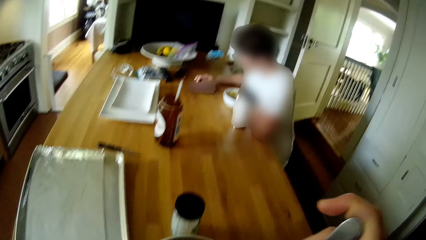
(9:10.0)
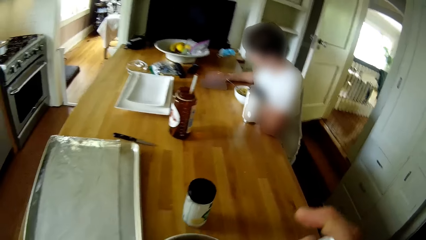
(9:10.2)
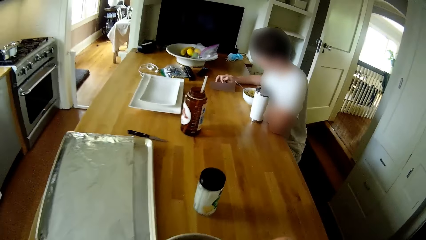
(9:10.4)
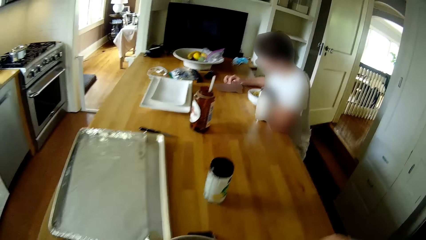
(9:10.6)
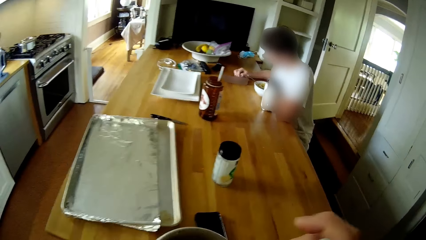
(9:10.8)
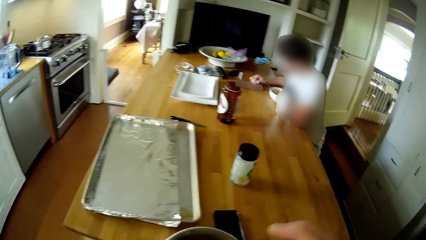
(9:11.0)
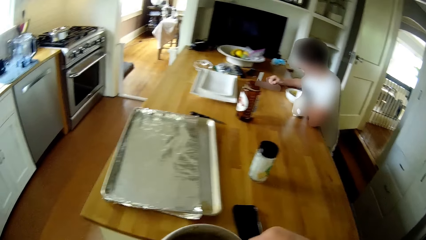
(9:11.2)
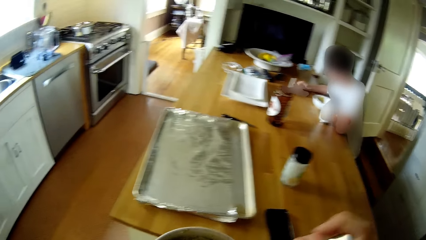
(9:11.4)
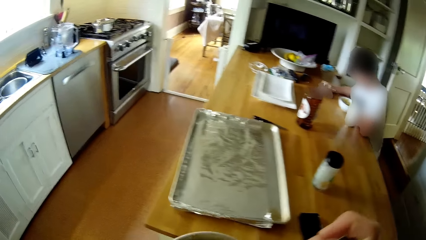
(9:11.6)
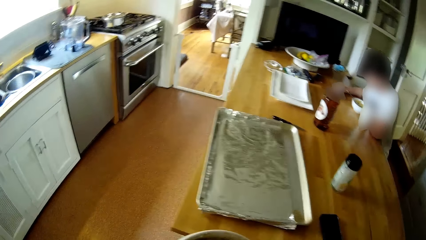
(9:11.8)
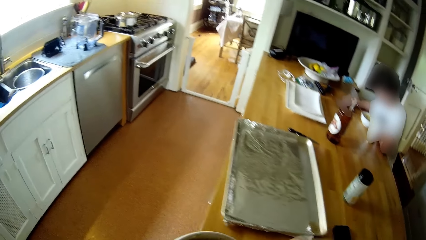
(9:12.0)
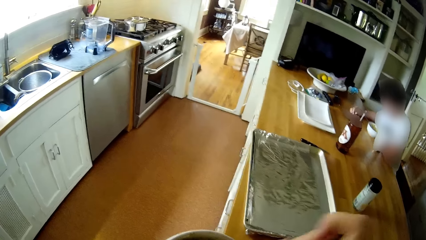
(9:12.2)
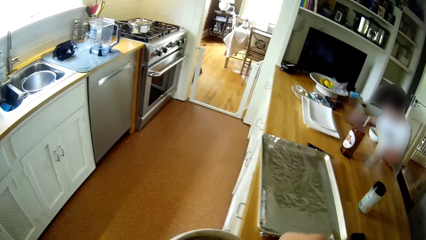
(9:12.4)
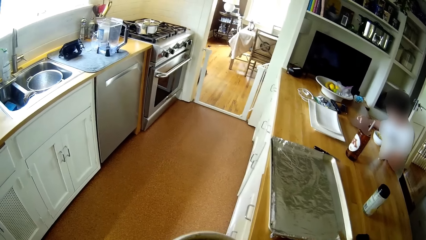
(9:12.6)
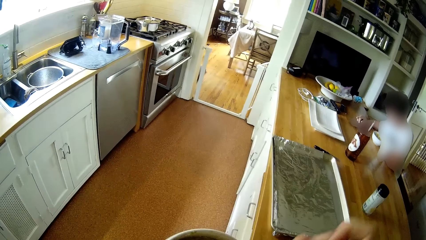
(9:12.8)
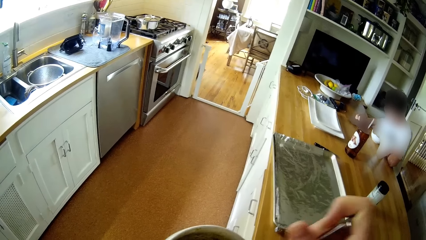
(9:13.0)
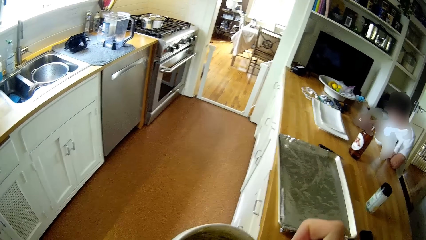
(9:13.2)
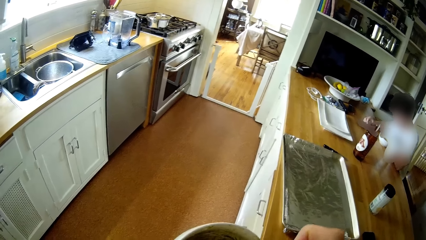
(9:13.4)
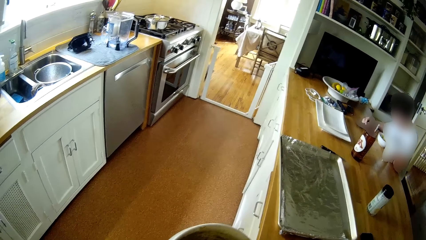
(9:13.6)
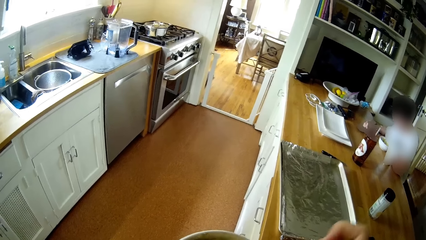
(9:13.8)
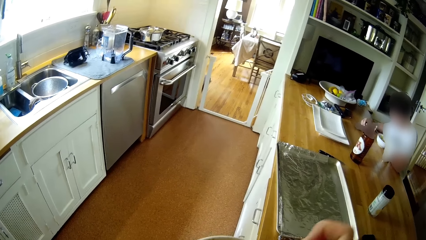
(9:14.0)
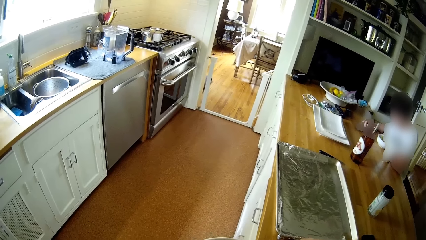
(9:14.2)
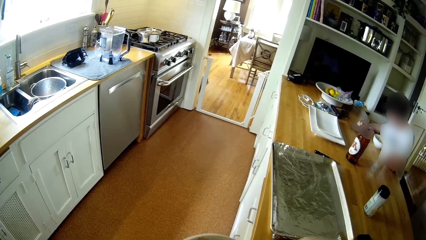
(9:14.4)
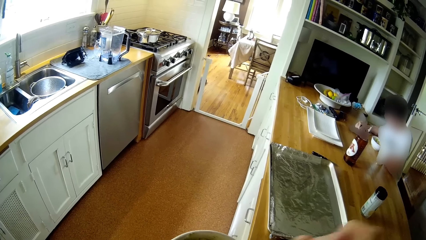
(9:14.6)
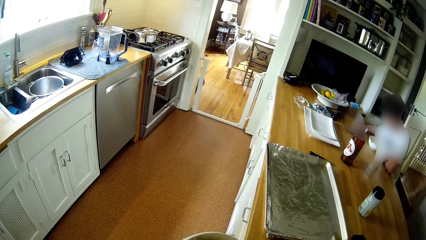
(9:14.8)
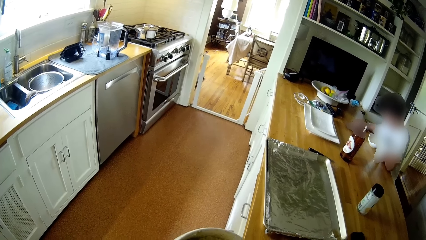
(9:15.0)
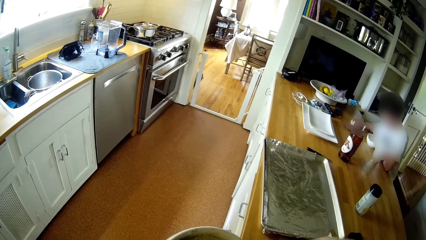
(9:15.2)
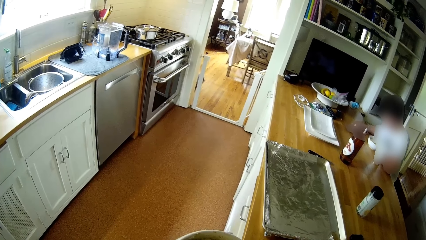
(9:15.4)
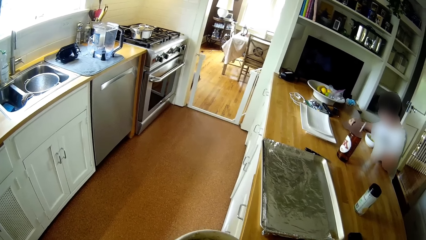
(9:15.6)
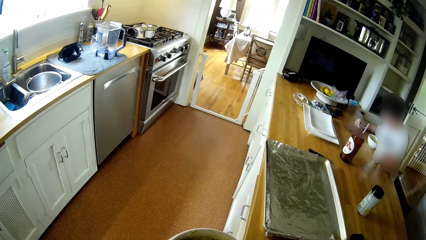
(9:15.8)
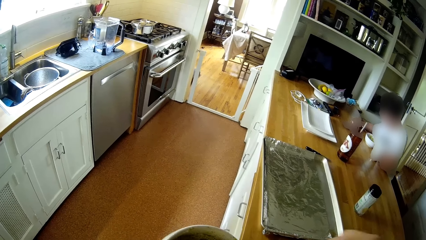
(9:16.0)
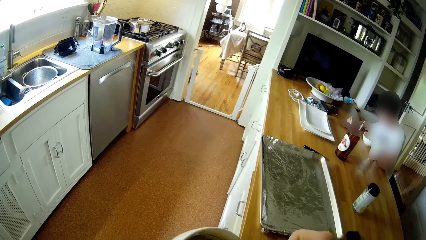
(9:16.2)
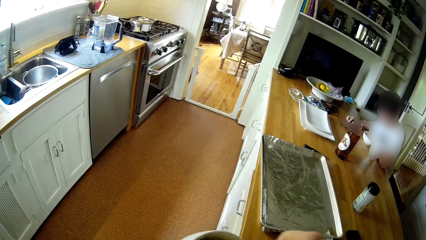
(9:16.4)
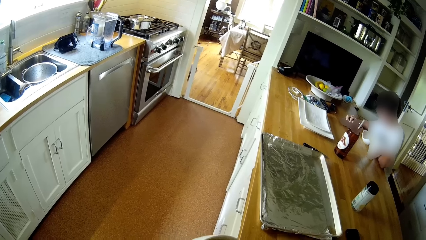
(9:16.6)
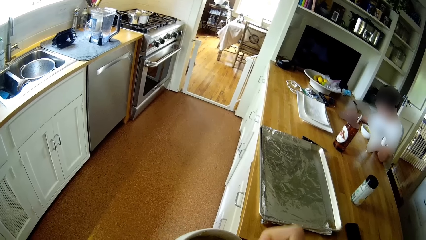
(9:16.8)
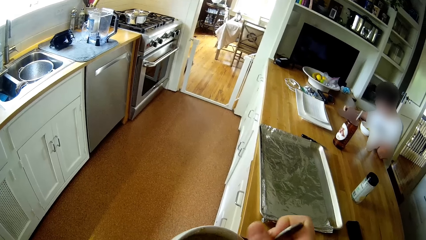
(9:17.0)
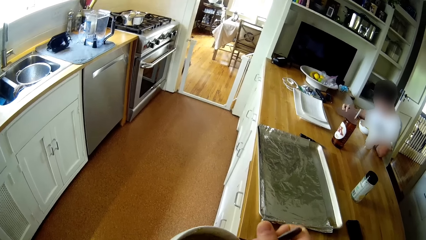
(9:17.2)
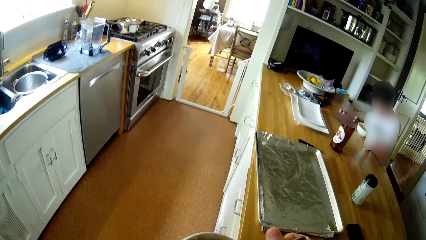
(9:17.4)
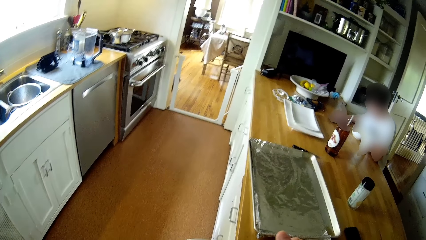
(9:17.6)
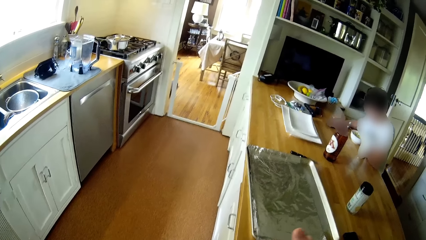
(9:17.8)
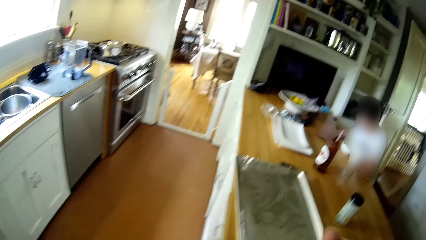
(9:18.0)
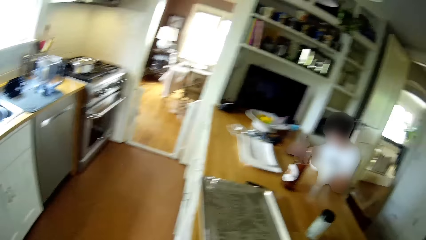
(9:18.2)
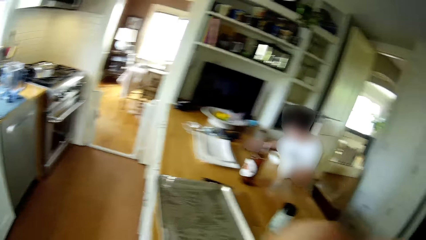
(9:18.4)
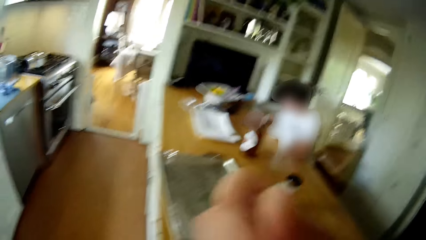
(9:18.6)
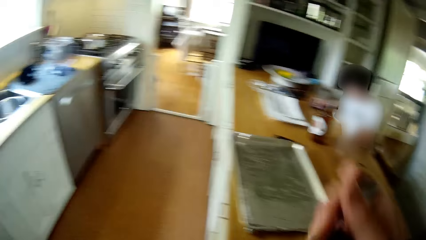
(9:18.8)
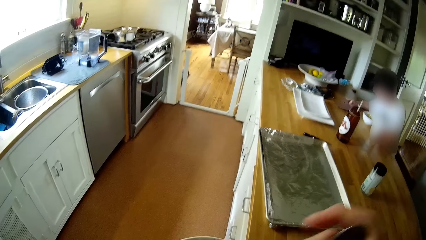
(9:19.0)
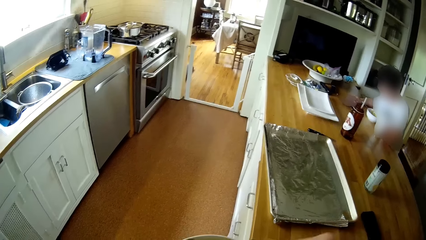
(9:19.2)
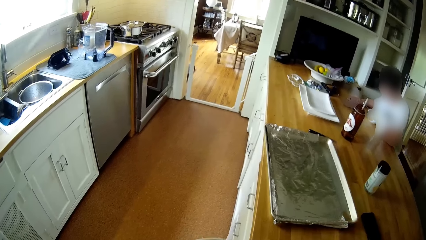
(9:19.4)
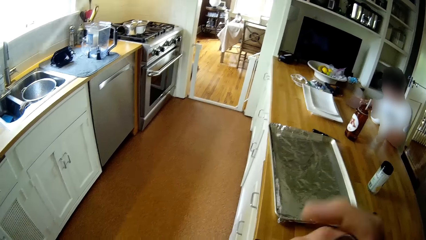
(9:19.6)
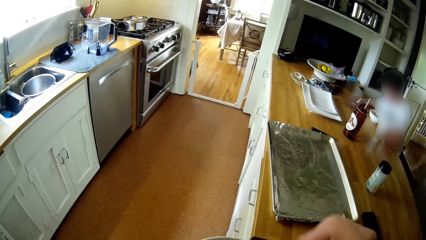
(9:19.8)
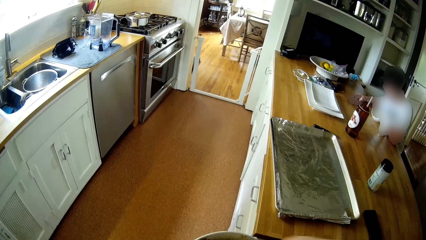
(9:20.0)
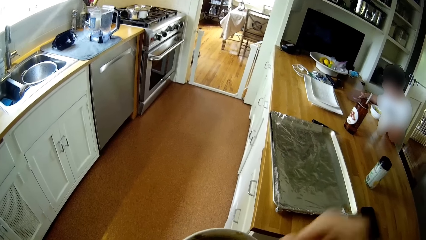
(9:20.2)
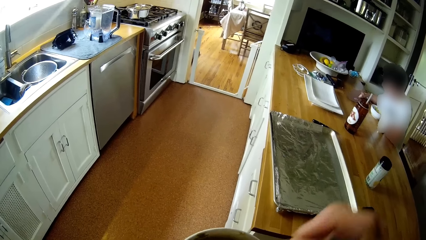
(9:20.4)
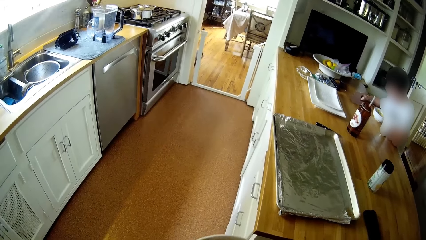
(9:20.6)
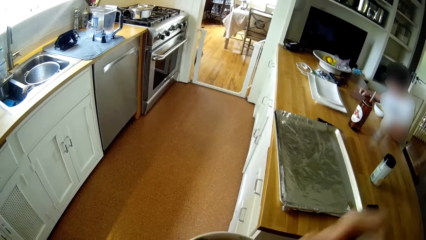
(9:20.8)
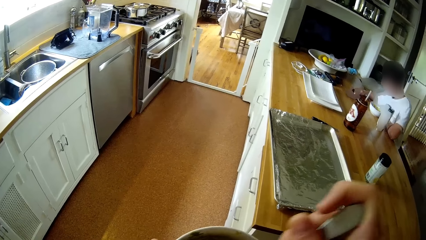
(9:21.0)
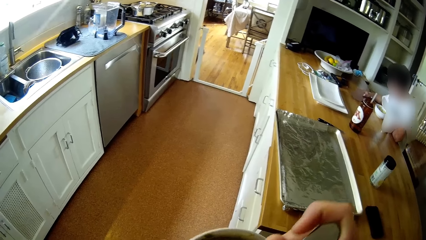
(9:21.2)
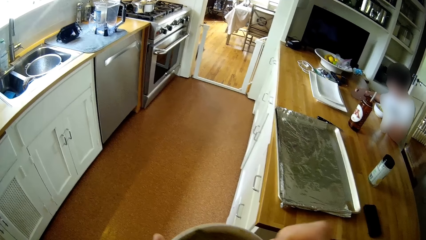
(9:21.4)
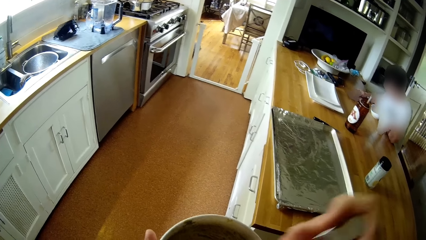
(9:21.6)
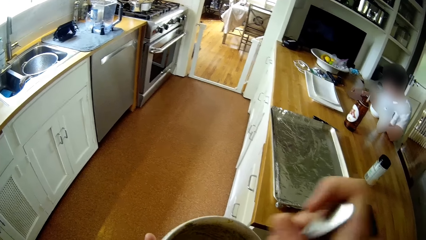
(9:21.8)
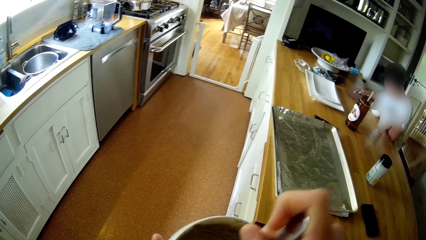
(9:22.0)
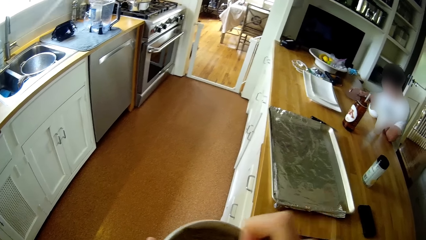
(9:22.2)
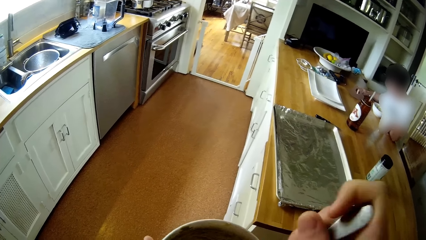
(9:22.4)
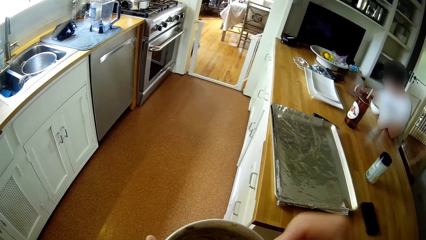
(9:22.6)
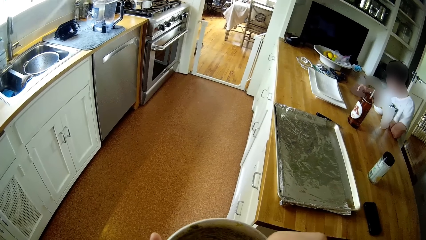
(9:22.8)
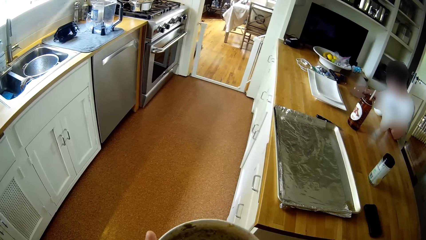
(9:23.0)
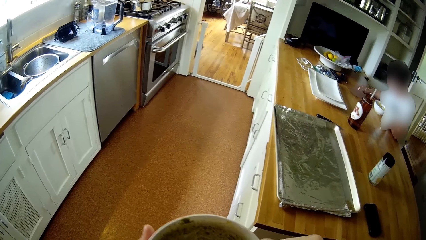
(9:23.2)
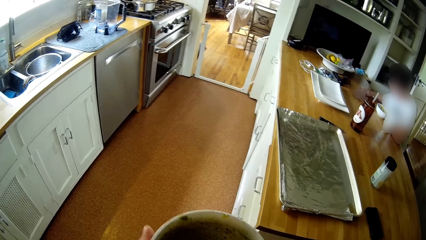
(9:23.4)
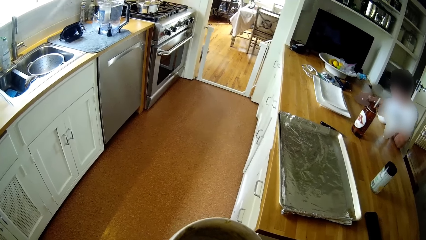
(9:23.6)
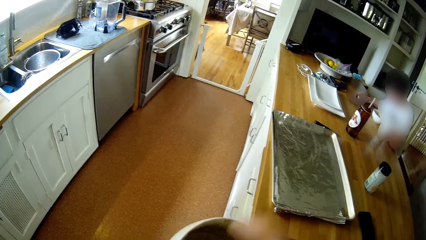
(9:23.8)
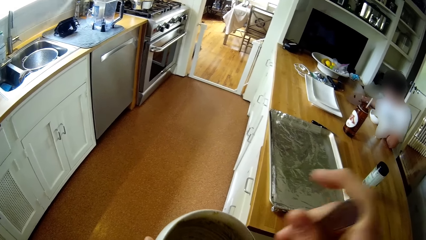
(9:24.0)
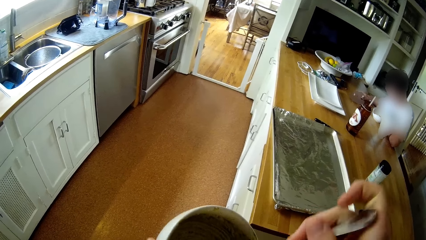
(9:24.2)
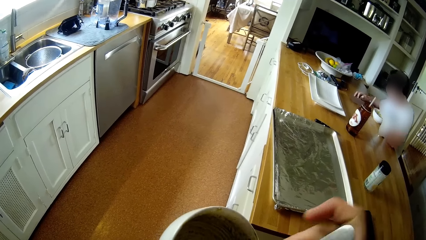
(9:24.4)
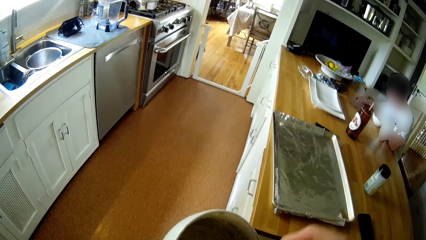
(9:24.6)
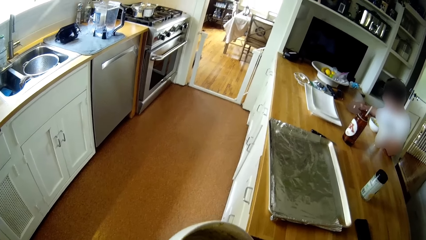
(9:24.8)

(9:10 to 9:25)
The camera wearer eats the food with the spoon in his right hand. He turns the food in the plate with the spoon with his right hand.
